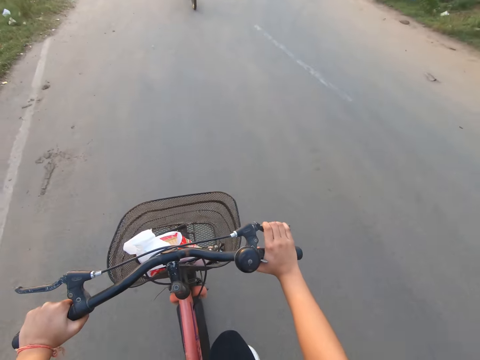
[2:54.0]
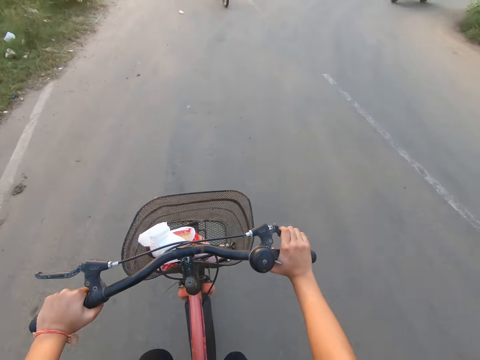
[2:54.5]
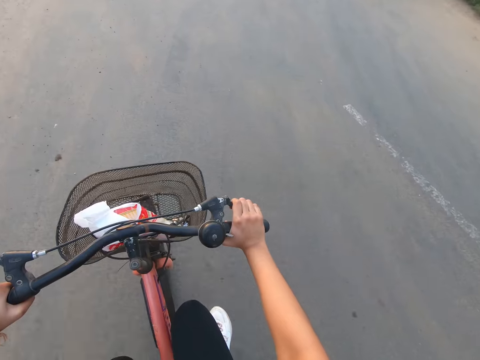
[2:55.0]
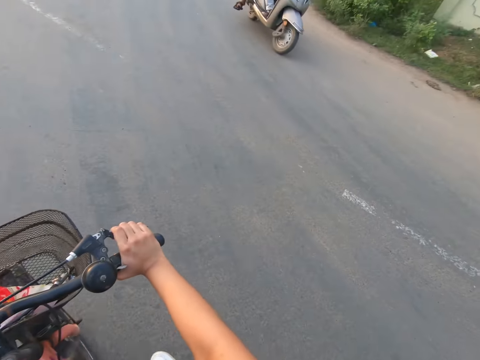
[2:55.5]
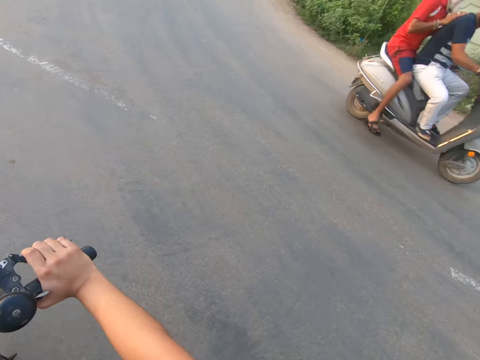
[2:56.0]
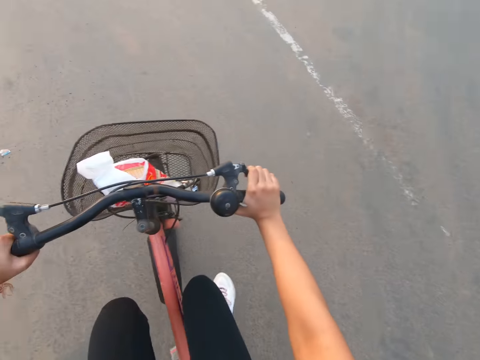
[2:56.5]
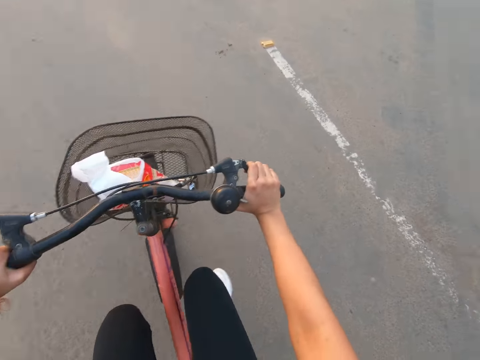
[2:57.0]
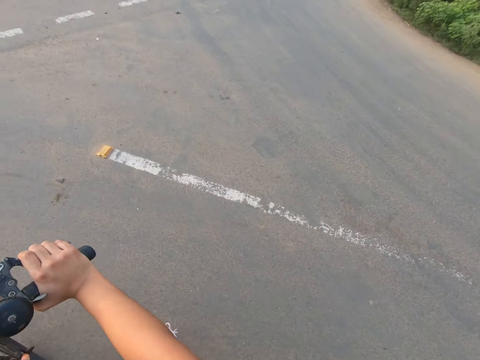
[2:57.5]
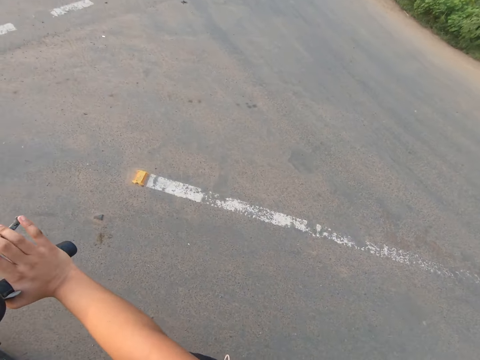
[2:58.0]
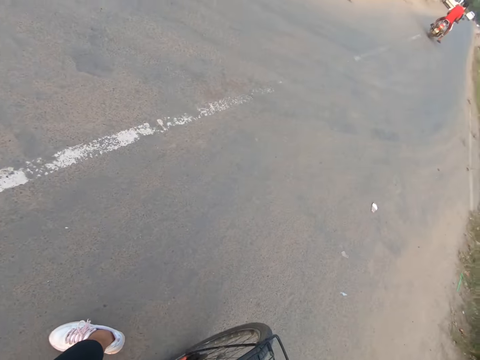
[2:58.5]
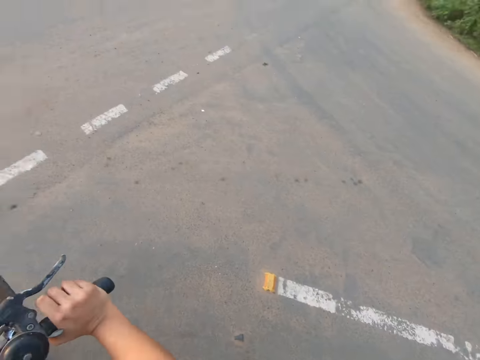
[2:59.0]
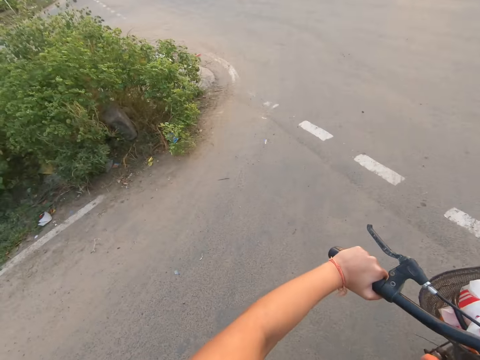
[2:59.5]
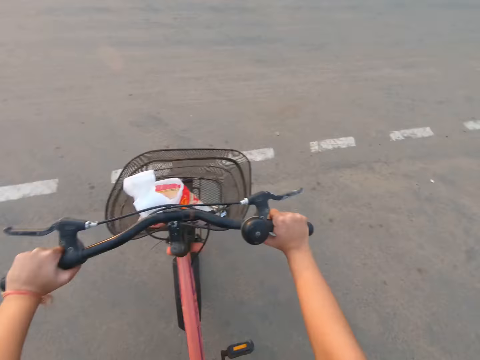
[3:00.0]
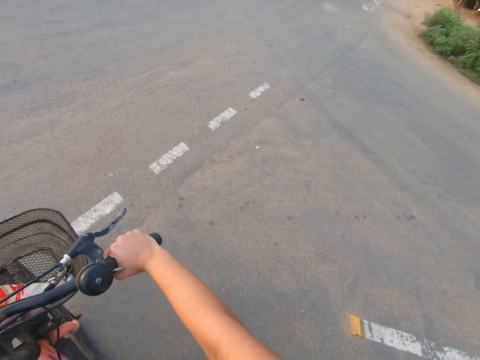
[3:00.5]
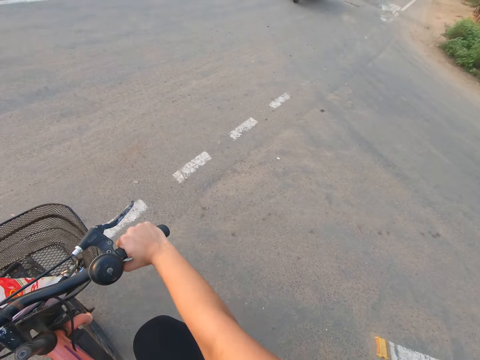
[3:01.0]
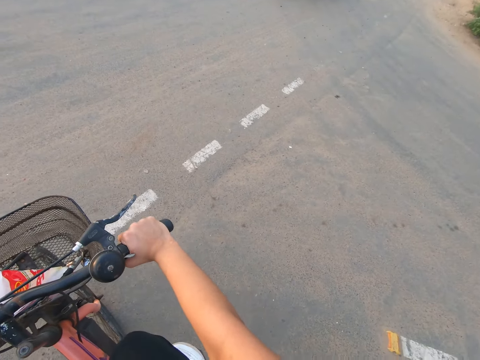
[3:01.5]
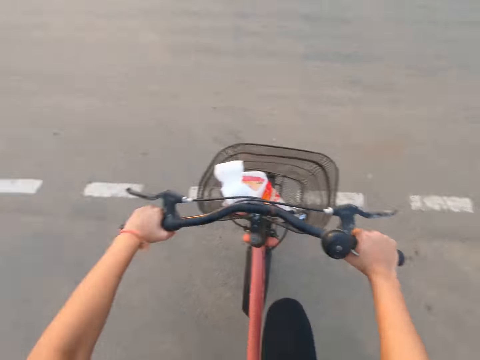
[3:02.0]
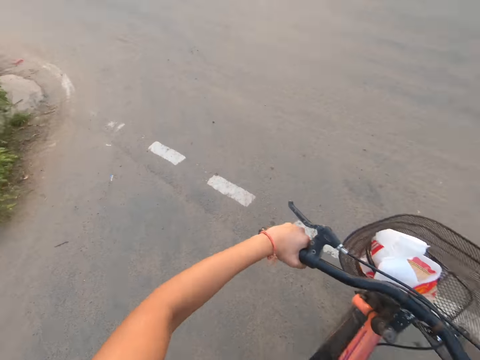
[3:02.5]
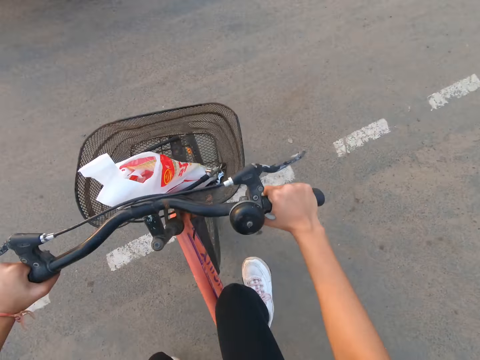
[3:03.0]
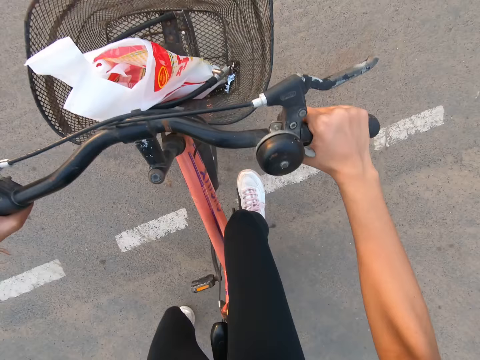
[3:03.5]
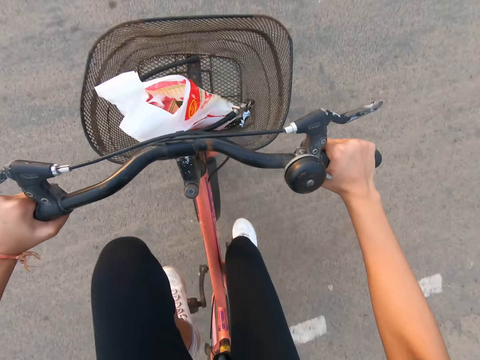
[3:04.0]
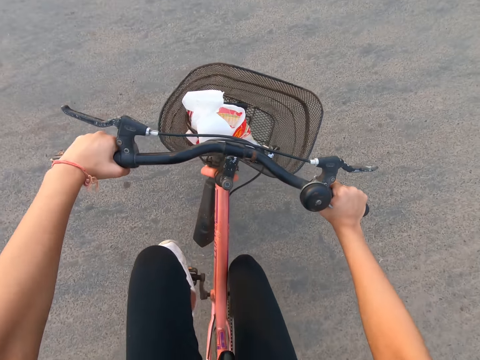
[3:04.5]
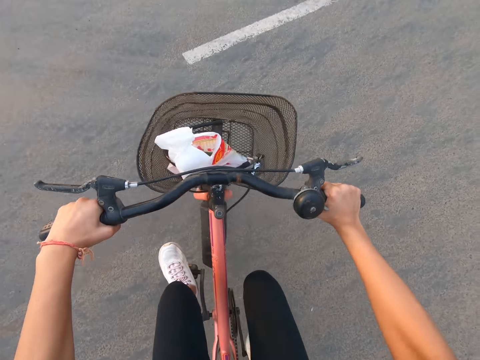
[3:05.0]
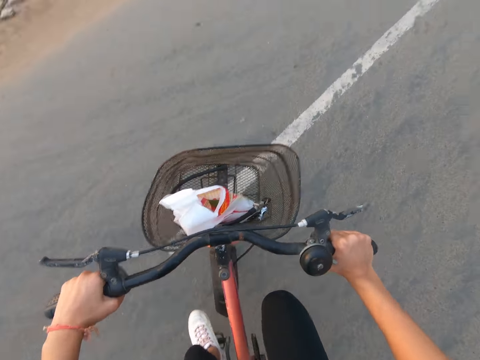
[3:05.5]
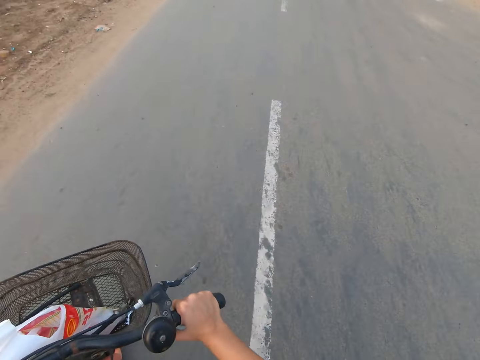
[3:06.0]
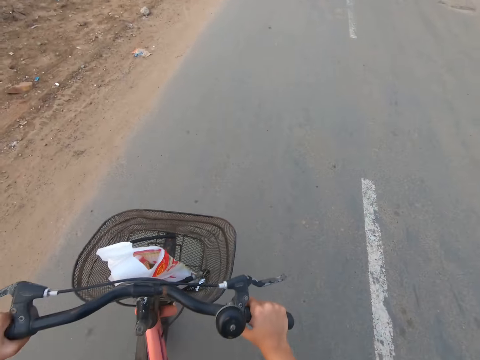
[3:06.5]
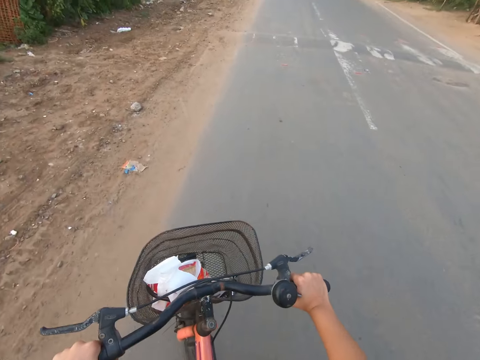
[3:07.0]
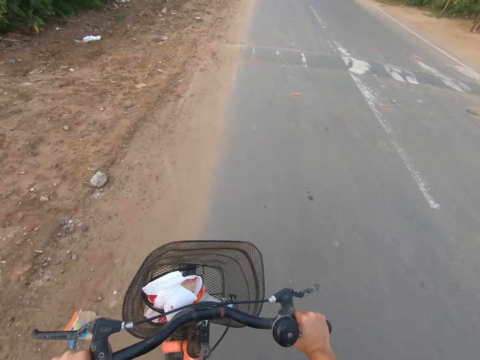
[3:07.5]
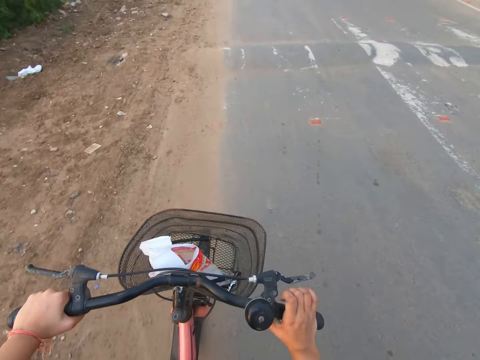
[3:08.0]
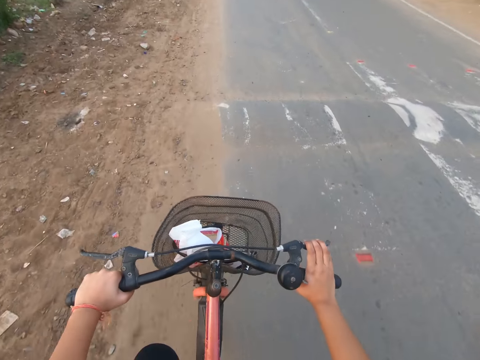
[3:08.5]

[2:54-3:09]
The camera wearer holds the brake. A motorcycle rides past the camera wearer. The camera wearer rides the bicycle with both hands on the road. She places her left leg on a pedal of the bicycle.

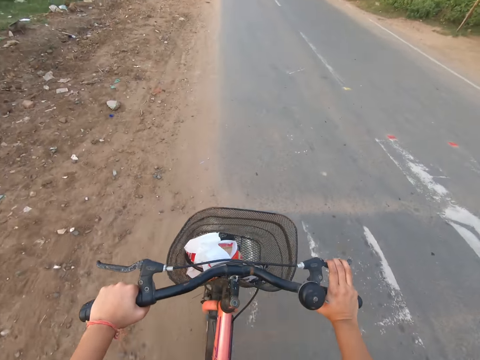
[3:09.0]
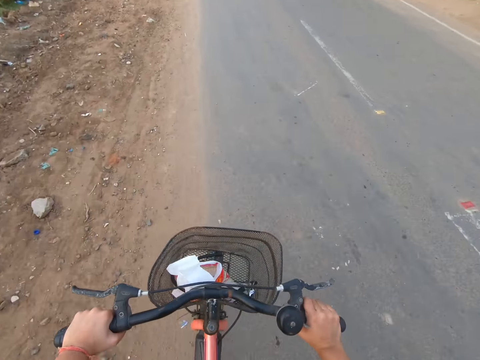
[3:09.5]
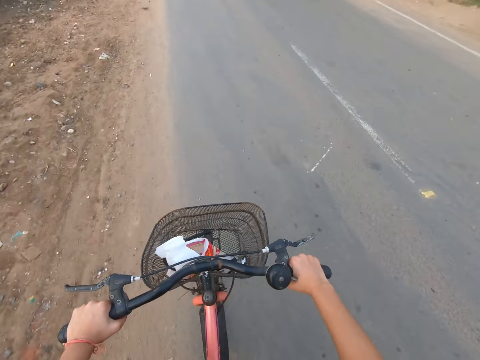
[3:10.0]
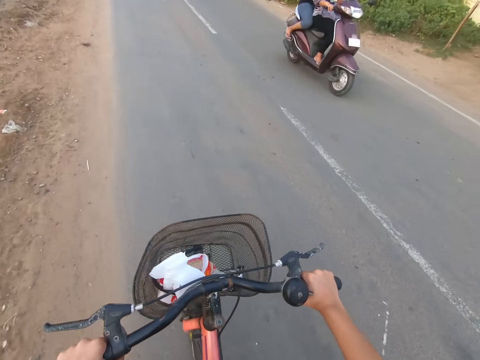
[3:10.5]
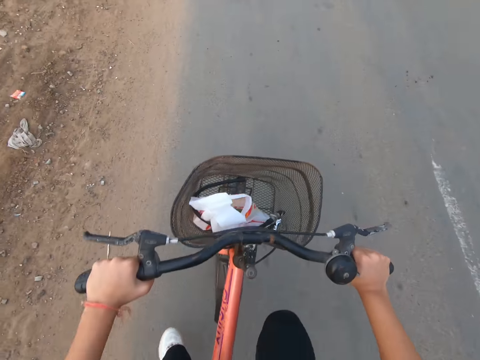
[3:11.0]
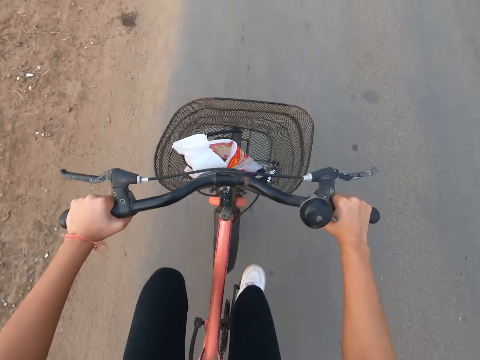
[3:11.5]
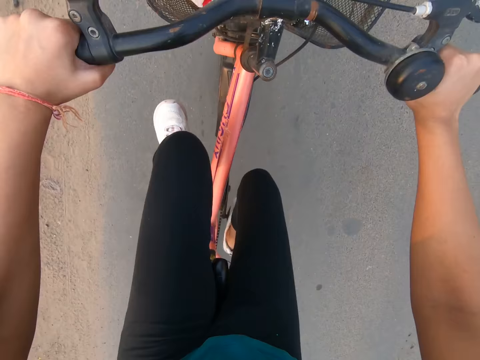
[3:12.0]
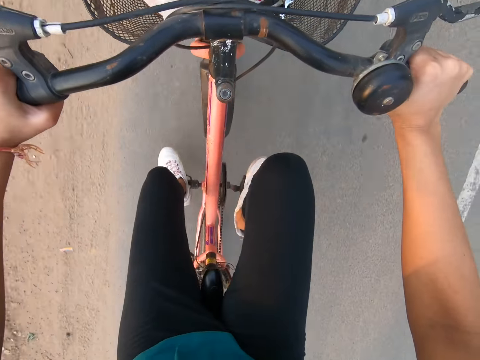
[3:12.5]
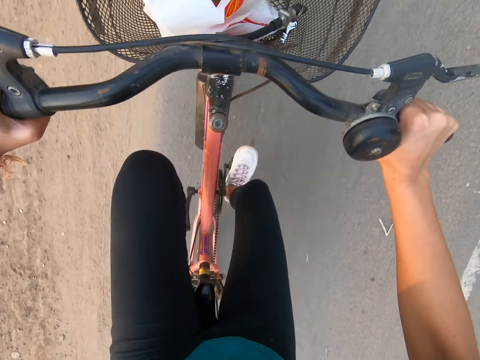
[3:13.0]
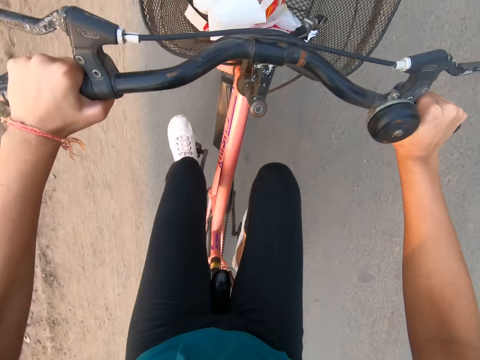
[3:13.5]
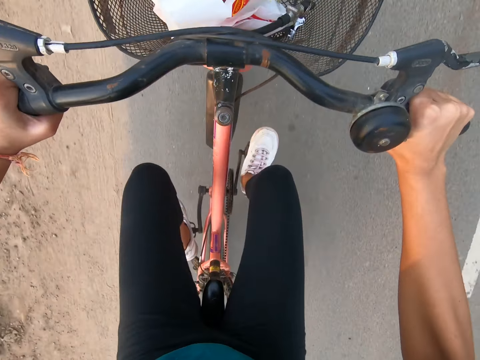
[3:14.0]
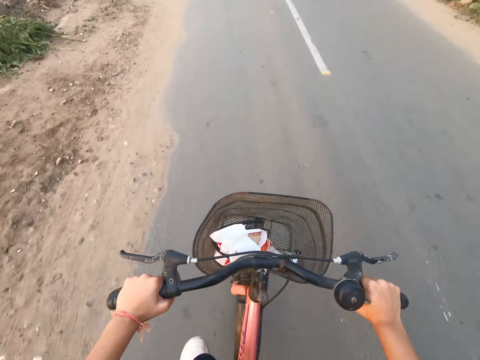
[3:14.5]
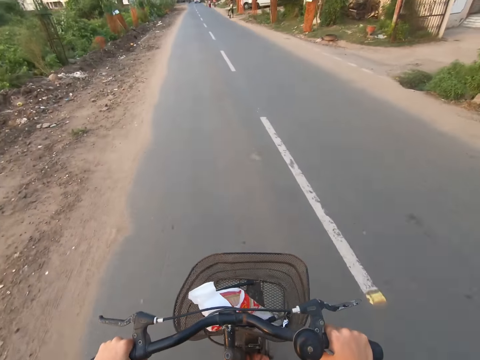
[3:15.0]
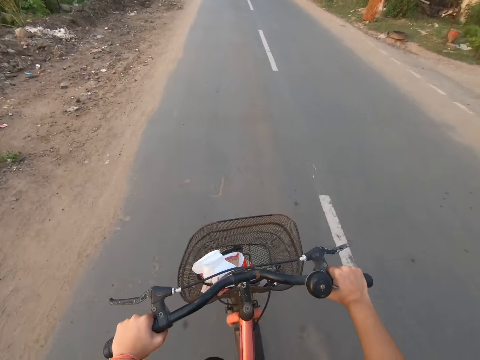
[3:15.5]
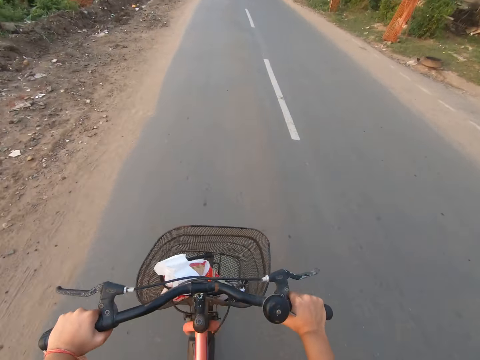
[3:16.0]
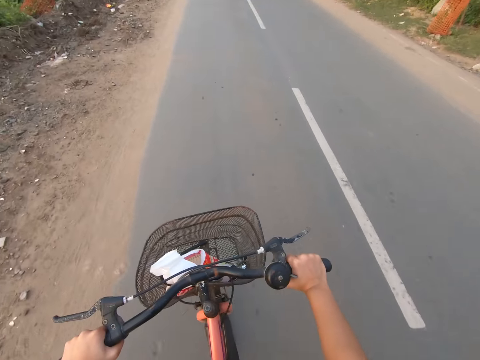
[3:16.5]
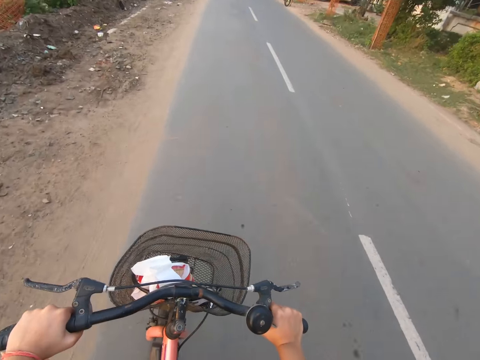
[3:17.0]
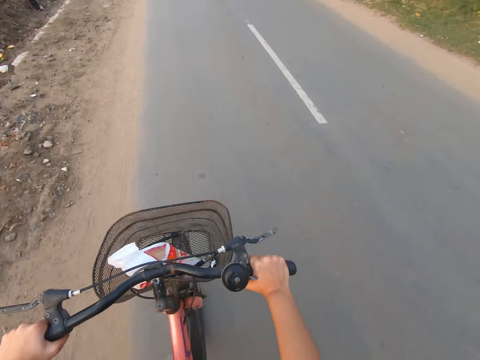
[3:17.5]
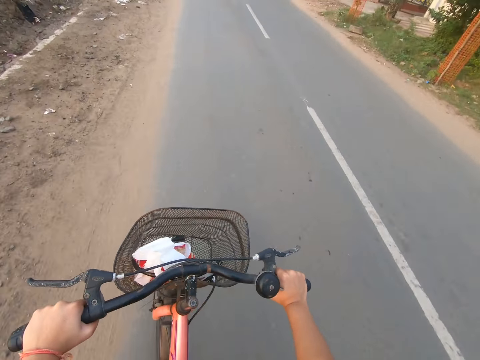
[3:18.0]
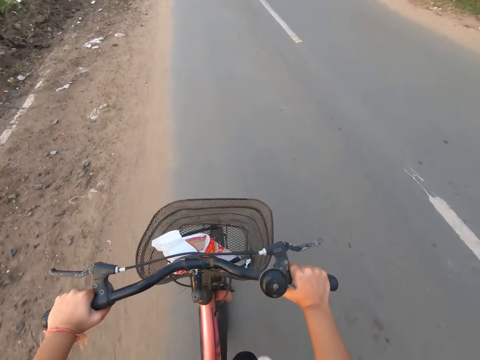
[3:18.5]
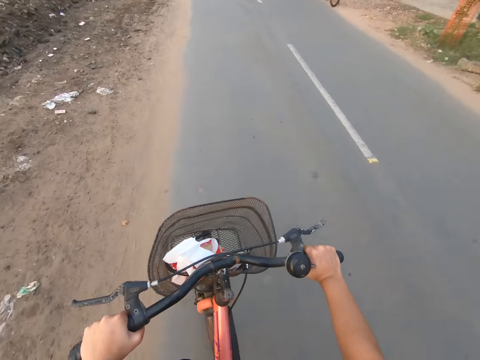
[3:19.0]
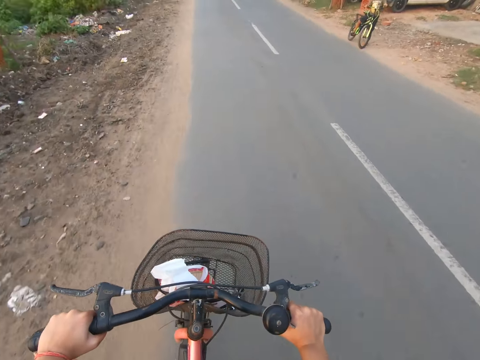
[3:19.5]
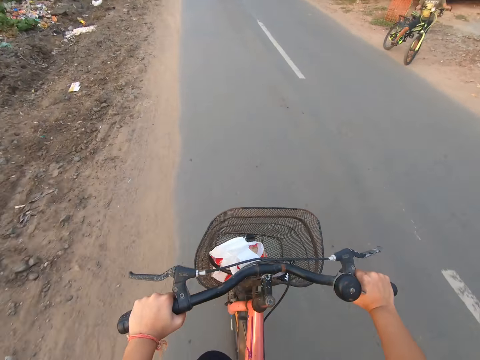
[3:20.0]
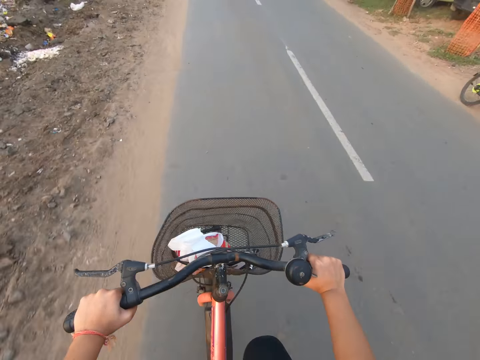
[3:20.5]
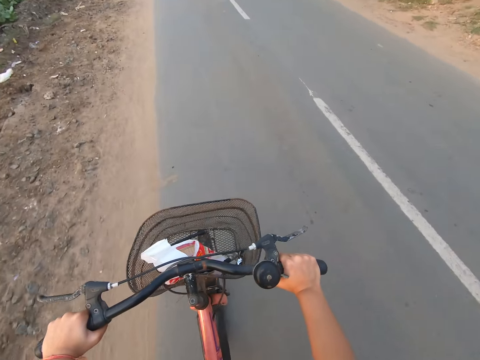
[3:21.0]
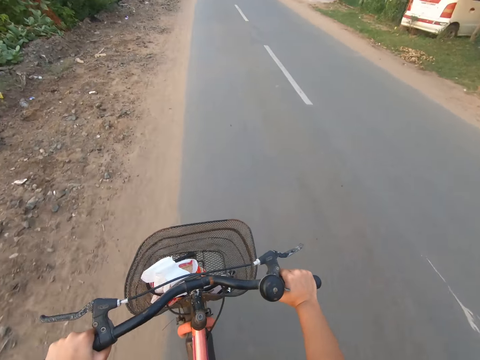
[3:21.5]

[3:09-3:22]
A motorcycle rides past the camera wearer.
